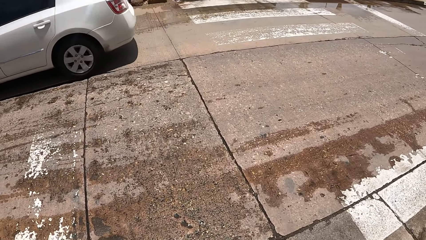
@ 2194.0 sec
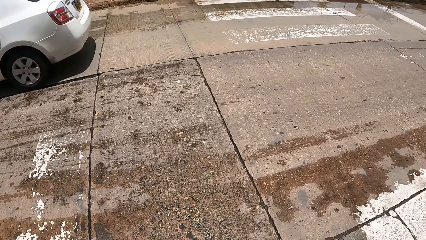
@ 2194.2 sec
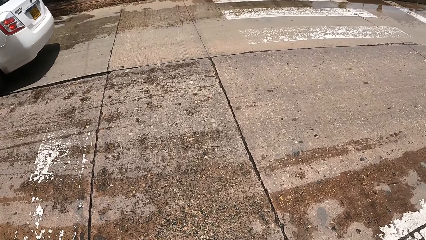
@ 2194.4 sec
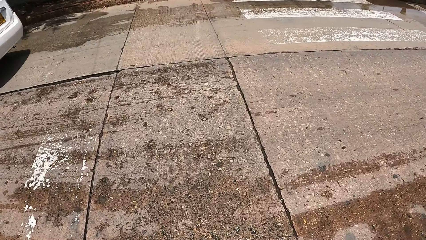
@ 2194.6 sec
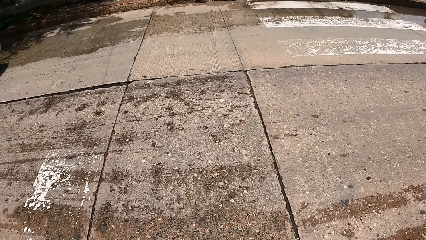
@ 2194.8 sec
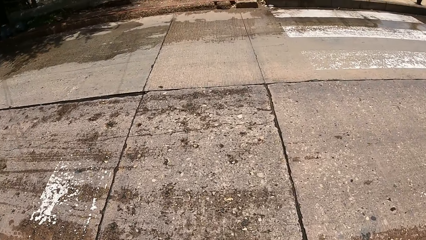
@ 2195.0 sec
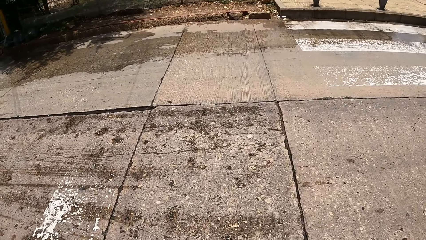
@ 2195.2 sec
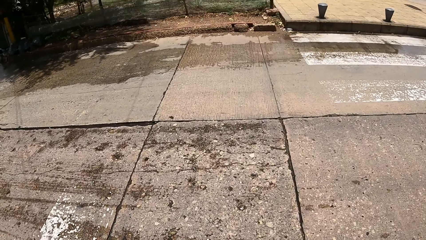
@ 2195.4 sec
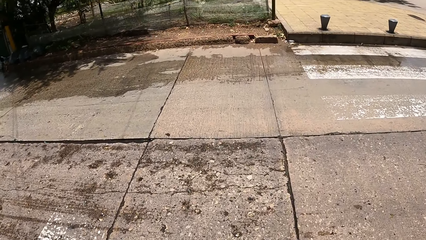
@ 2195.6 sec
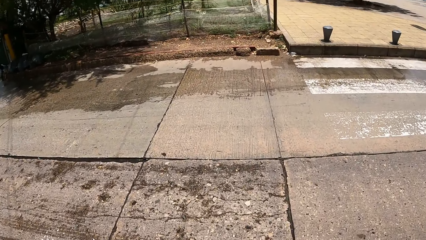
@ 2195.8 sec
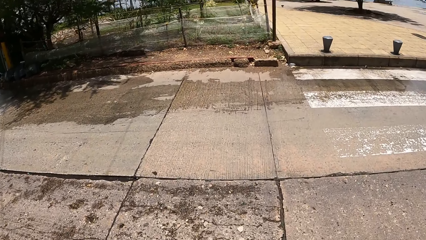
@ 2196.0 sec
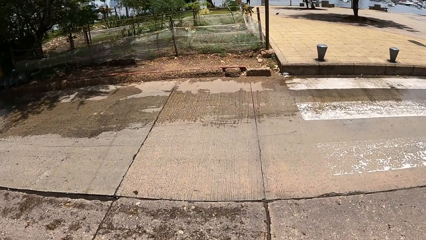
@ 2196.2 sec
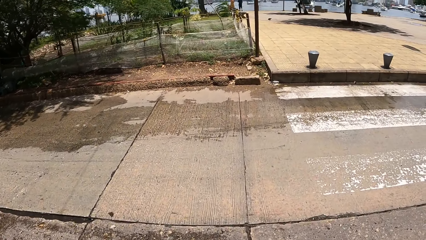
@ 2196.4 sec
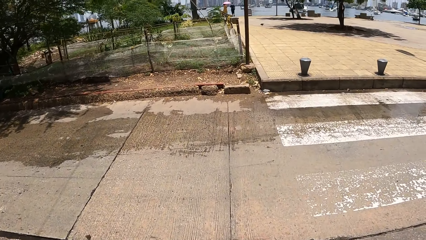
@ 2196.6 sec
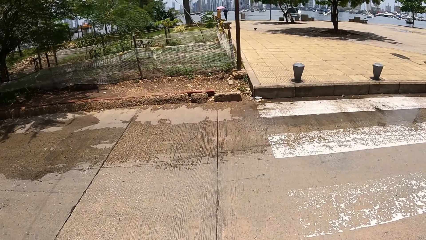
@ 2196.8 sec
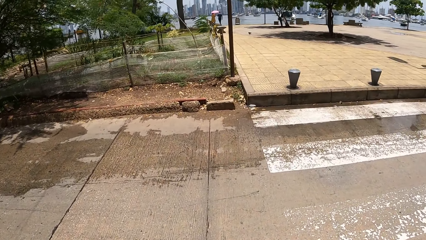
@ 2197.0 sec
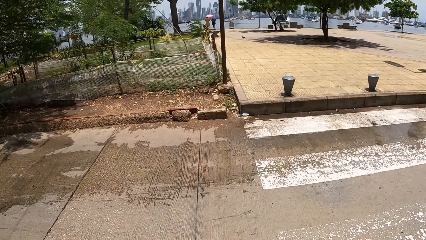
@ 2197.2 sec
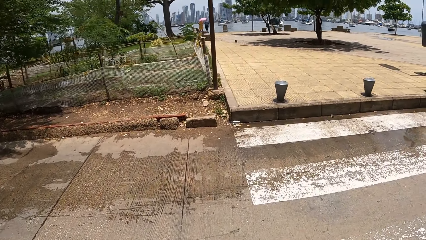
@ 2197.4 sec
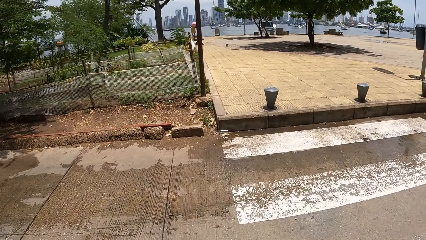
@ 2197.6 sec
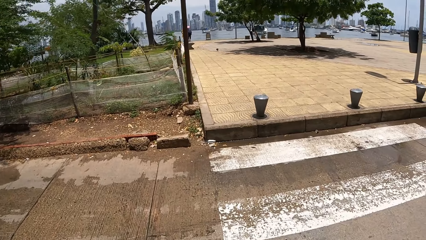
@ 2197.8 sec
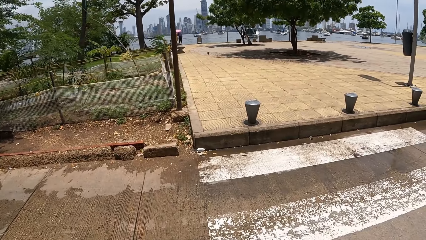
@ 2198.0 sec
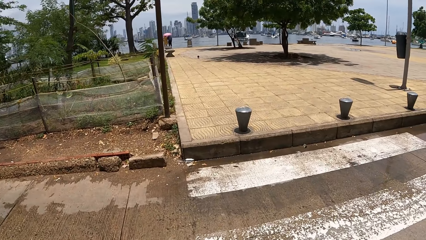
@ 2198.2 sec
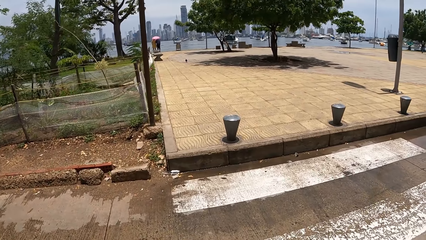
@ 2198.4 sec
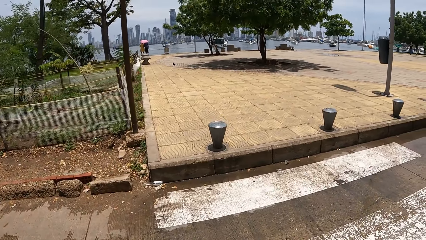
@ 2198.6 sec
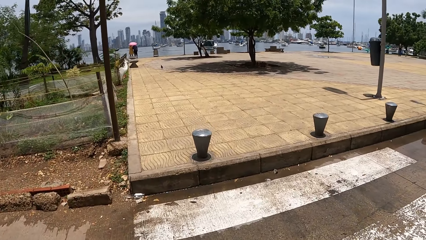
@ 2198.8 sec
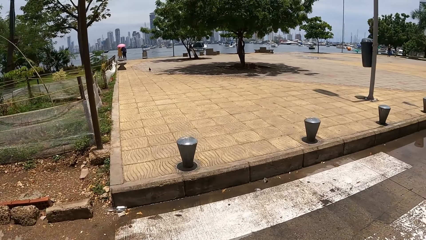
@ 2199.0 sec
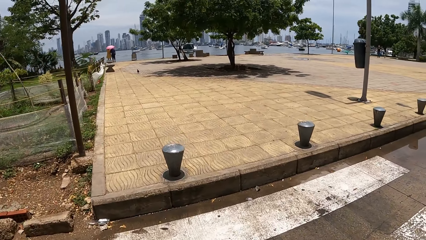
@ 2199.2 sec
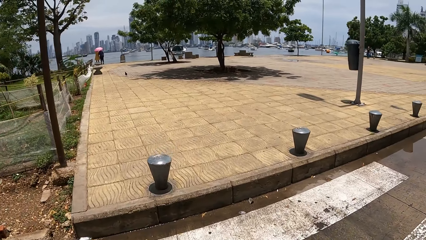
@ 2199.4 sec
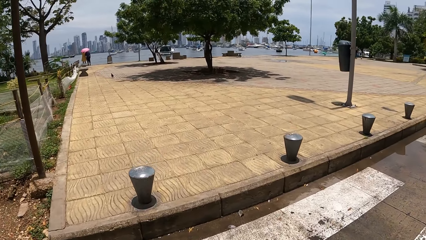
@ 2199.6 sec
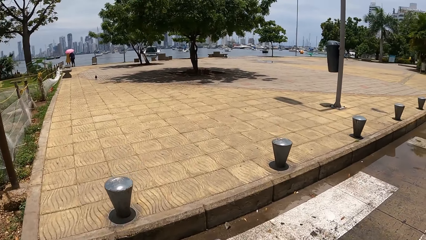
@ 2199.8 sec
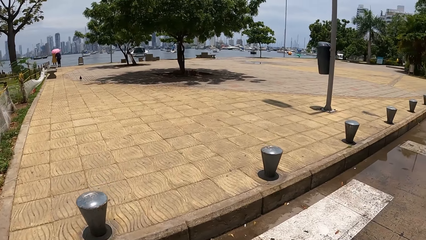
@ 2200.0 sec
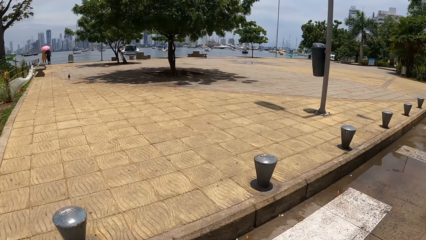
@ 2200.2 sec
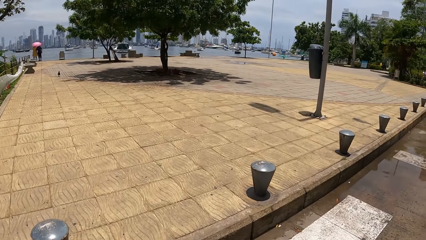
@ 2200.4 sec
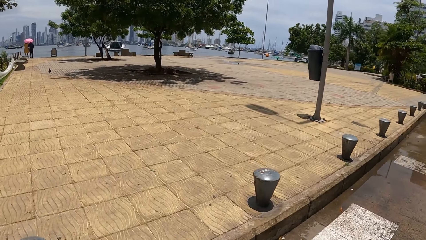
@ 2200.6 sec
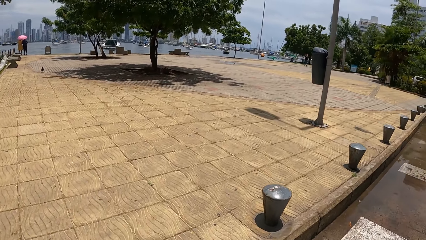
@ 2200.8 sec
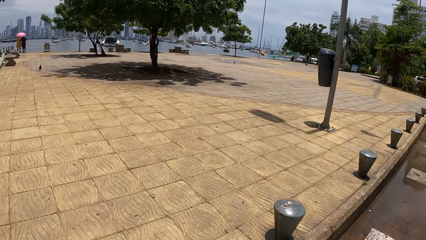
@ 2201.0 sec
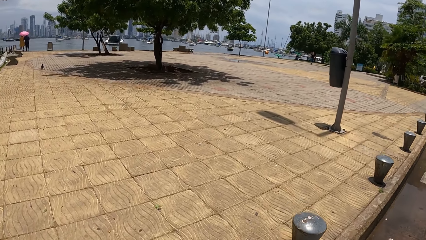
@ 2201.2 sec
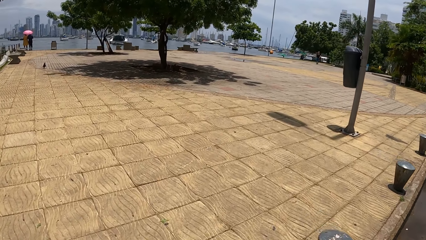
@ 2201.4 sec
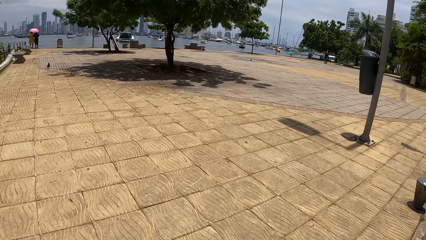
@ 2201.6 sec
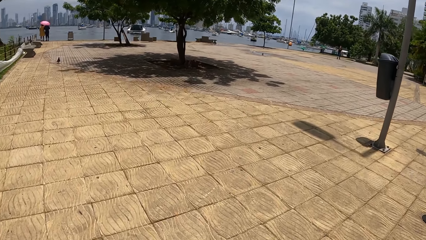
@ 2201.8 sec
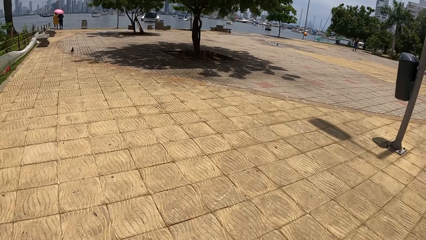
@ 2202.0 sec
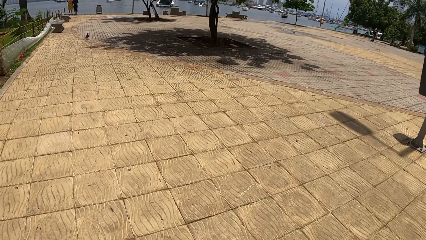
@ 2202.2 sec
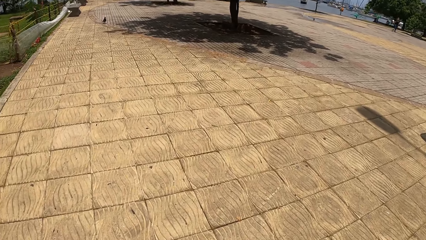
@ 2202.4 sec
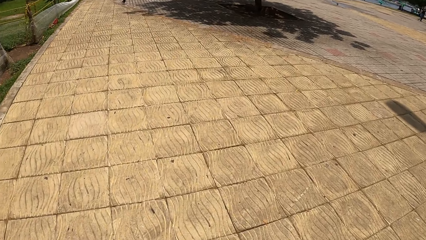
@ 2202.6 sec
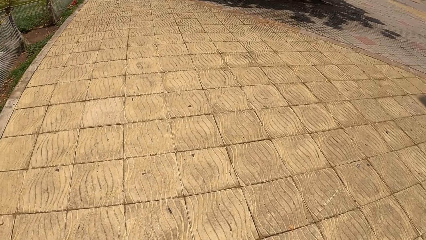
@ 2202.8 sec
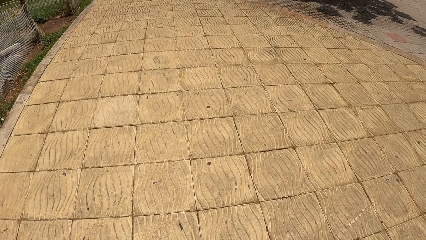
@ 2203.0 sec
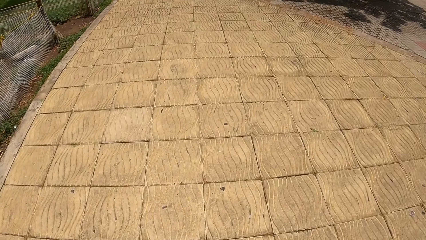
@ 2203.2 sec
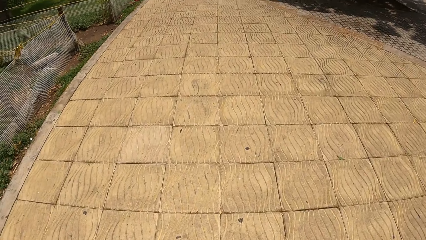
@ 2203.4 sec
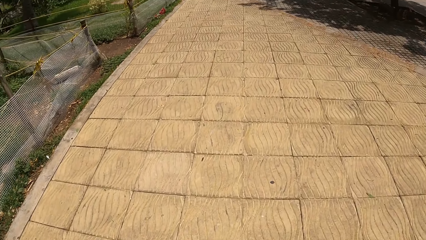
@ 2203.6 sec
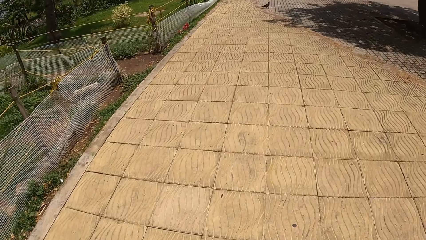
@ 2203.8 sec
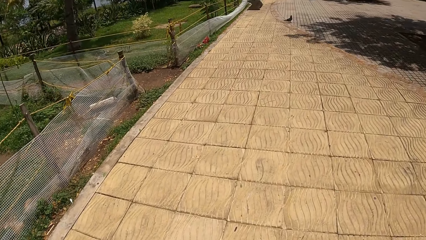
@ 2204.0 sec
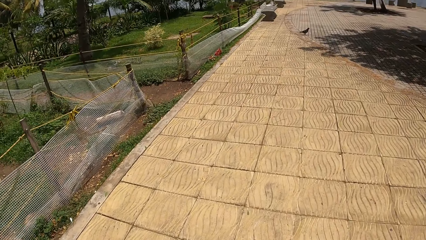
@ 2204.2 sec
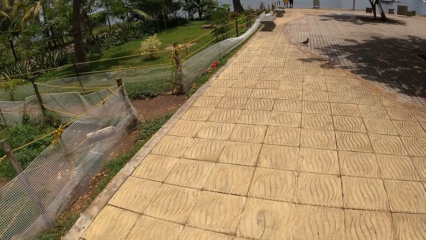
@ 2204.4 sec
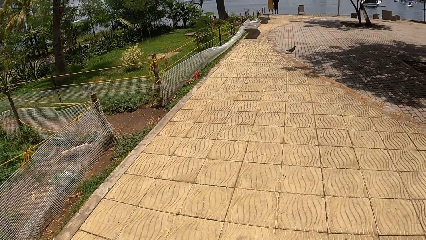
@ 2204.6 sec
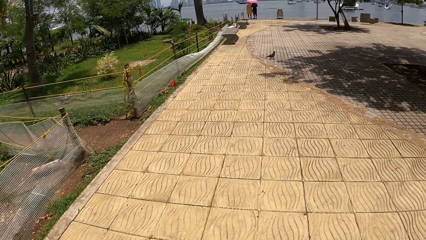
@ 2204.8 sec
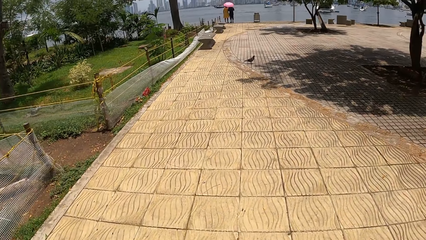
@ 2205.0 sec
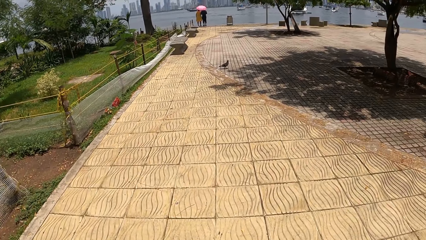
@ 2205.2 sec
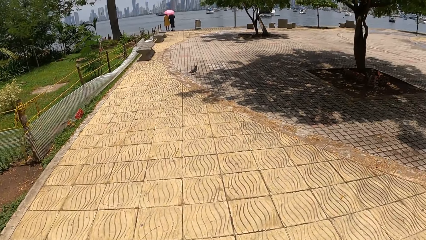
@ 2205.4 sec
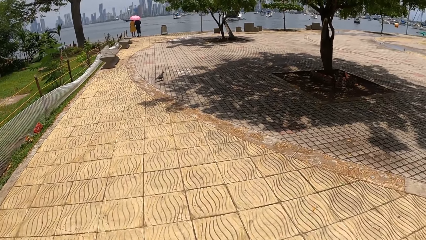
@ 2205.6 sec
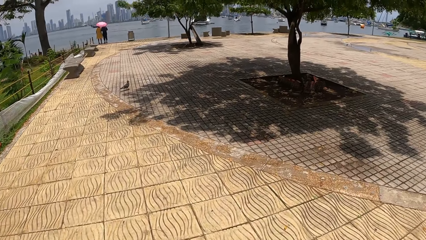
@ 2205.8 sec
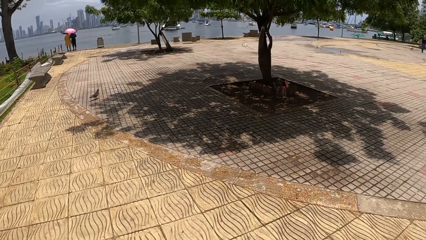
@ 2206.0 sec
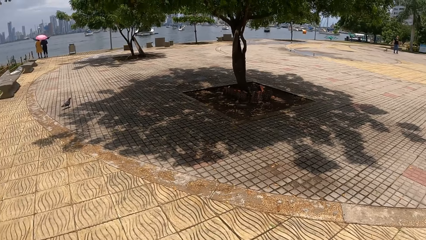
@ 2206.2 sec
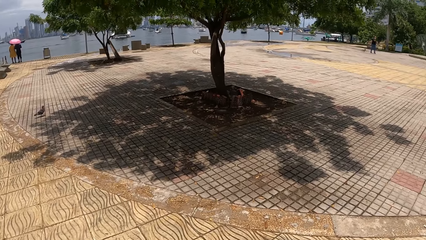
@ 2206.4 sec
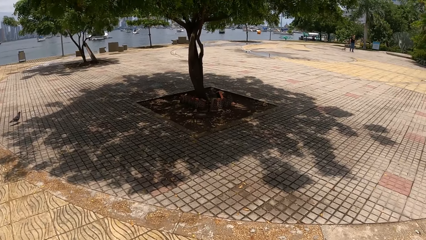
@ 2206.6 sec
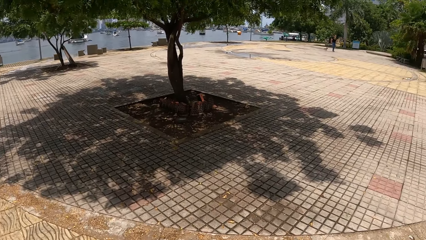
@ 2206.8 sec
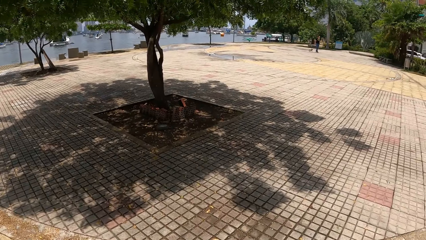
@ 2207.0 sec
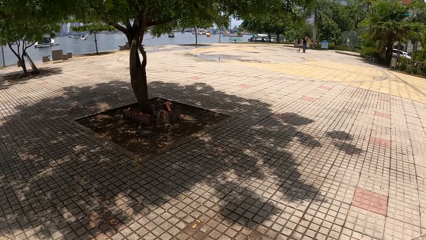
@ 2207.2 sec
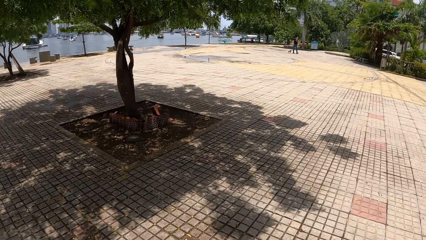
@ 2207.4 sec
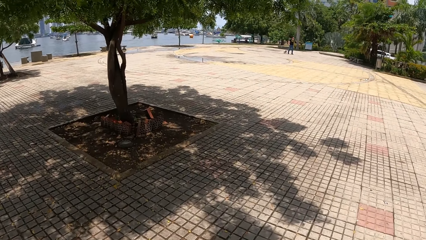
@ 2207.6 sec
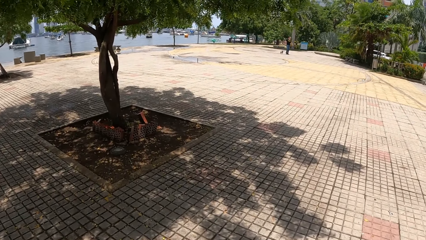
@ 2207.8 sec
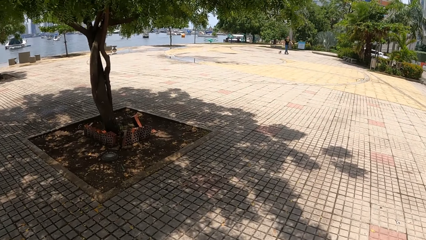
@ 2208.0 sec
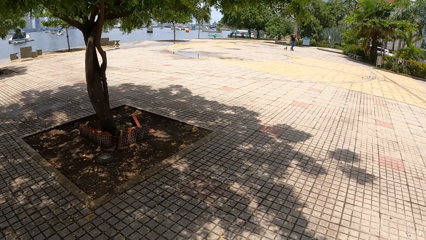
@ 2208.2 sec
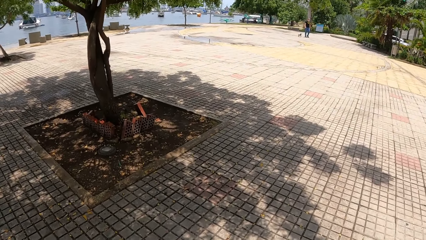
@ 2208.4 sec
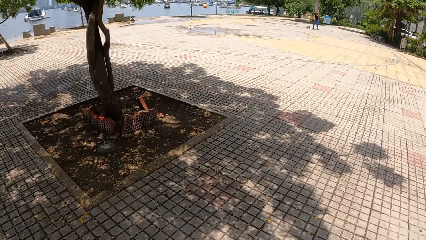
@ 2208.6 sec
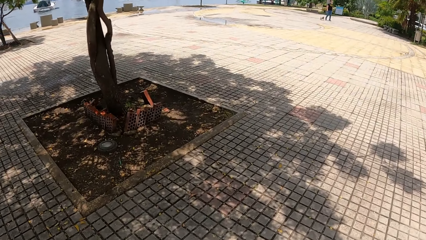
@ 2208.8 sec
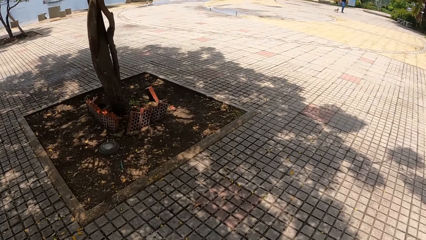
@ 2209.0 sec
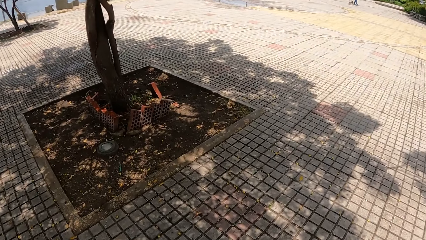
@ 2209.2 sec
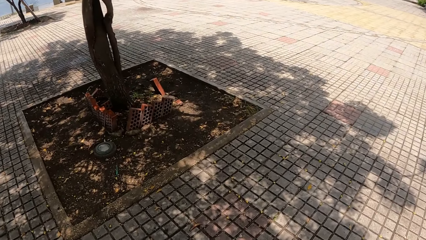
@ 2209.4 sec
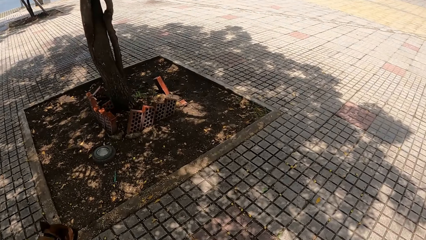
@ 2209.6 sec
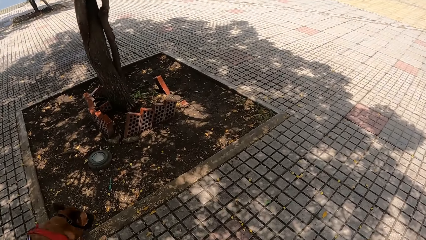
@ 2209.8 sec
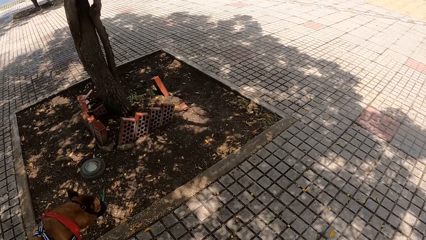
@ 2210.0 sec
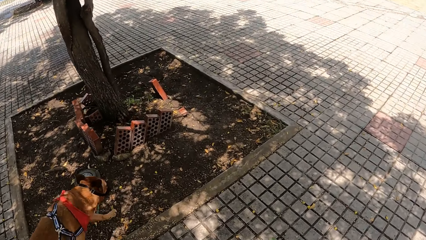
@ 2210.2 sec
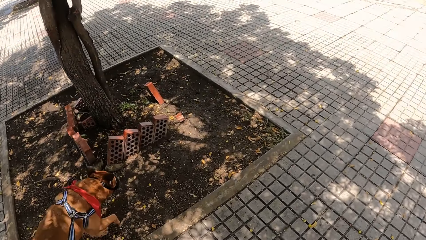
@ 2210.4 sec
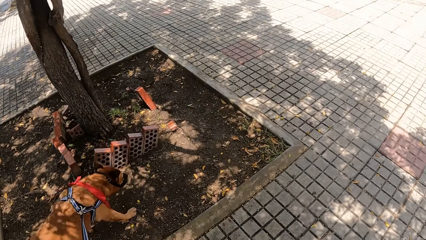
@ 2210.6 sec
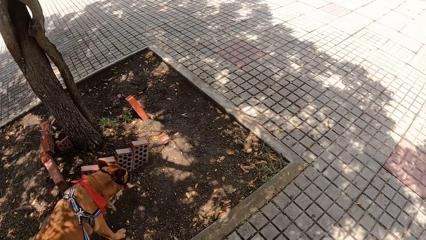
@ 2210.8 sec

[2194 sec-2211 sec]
The camera wearer crosses the road. They walk the dog on the sidewalk.
